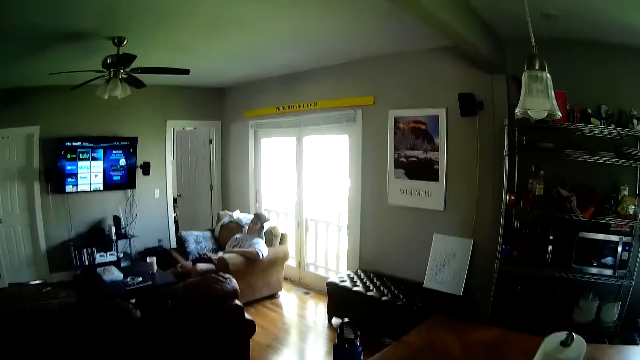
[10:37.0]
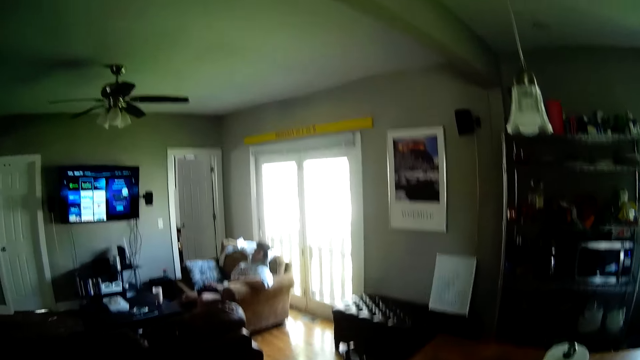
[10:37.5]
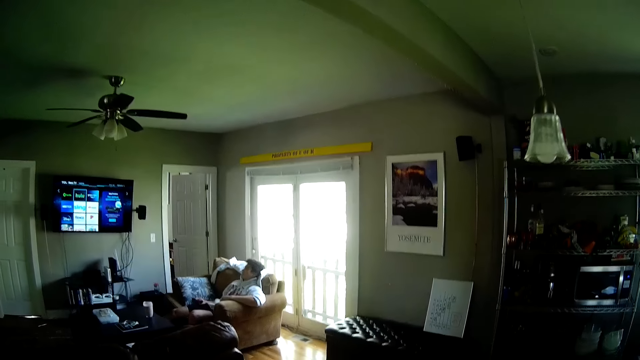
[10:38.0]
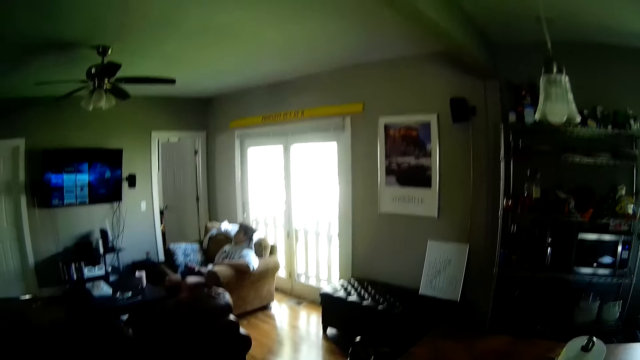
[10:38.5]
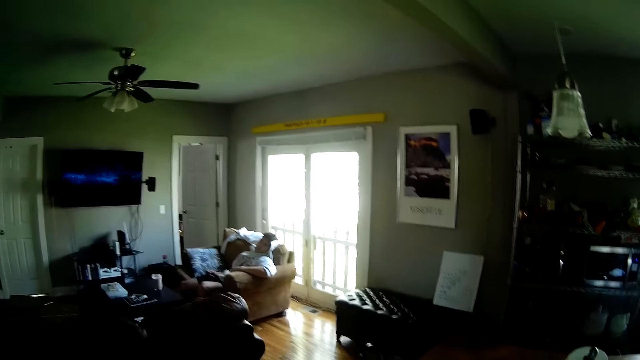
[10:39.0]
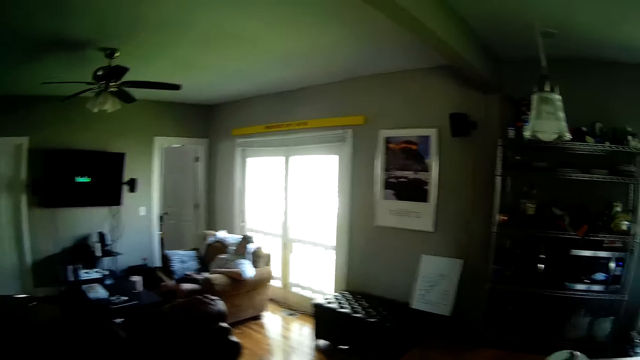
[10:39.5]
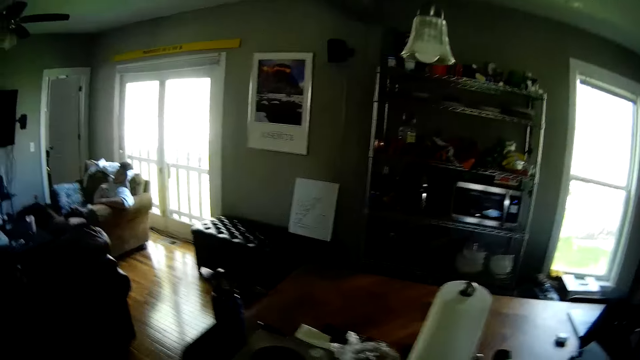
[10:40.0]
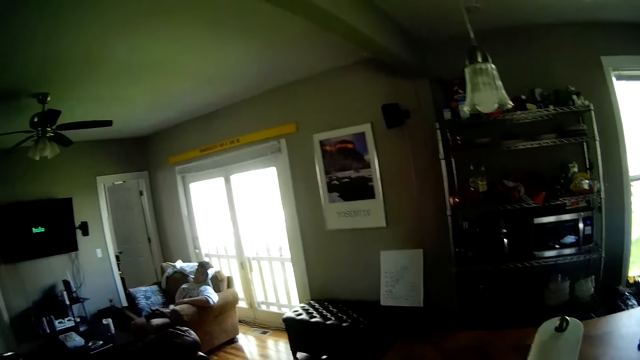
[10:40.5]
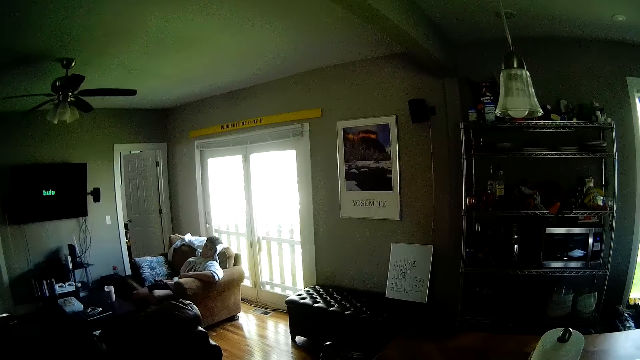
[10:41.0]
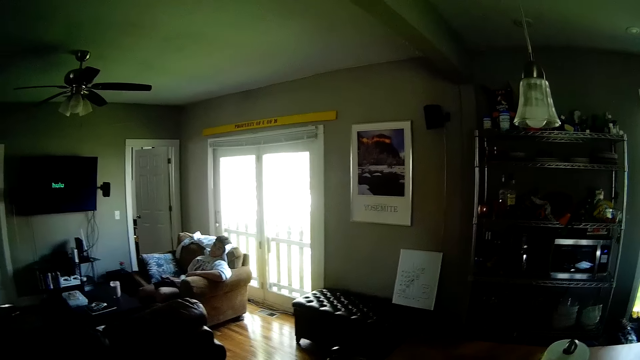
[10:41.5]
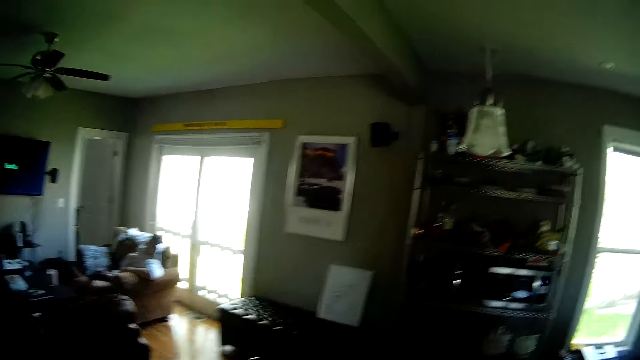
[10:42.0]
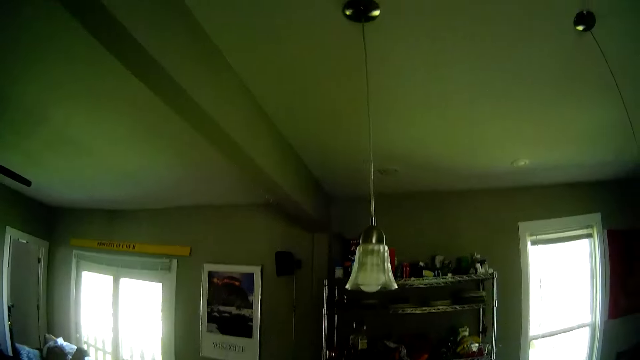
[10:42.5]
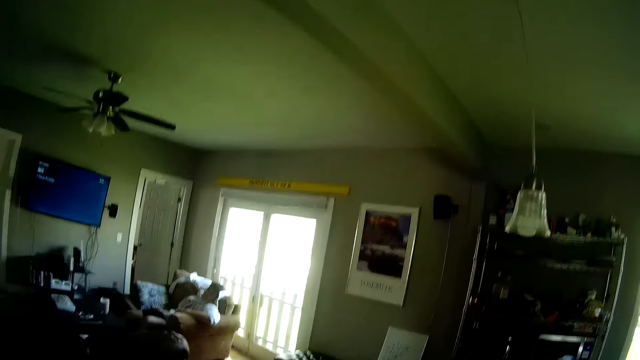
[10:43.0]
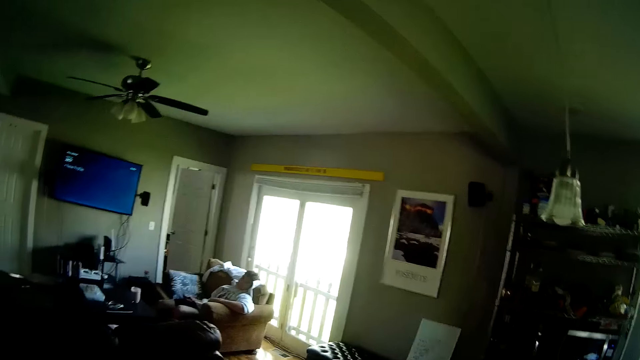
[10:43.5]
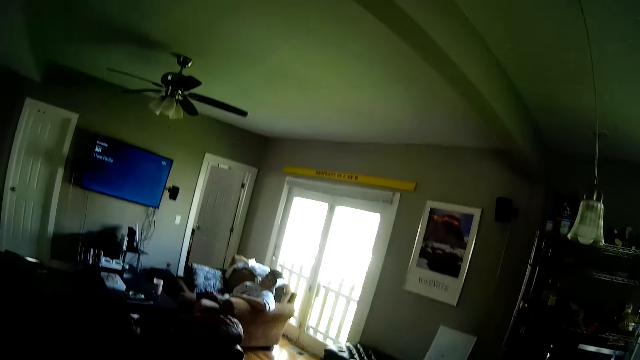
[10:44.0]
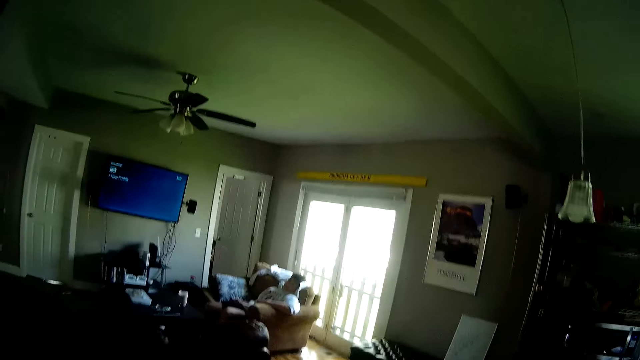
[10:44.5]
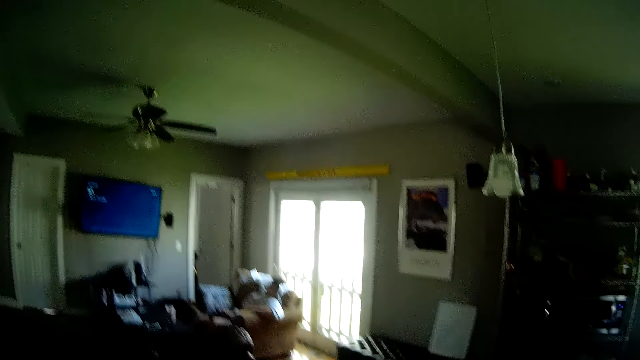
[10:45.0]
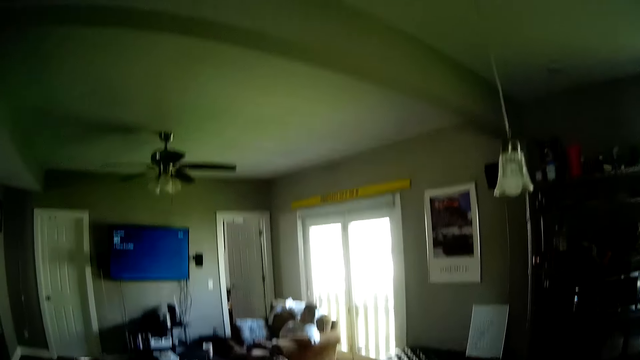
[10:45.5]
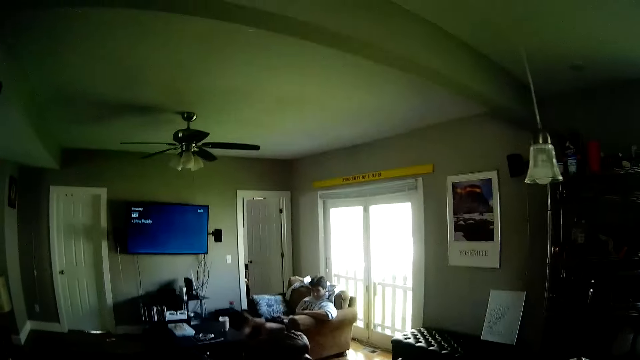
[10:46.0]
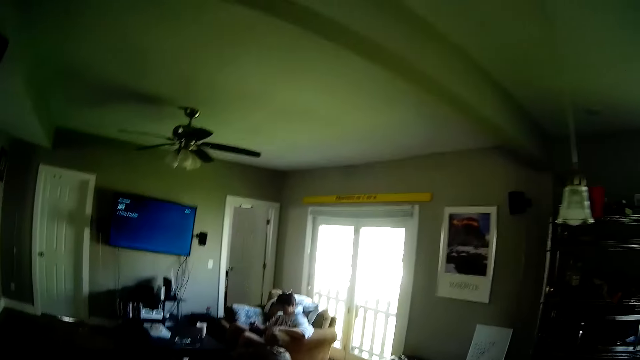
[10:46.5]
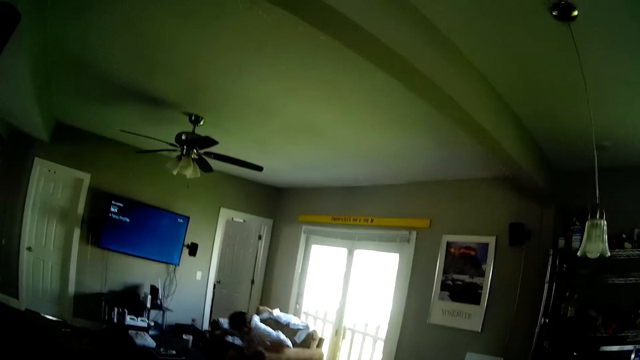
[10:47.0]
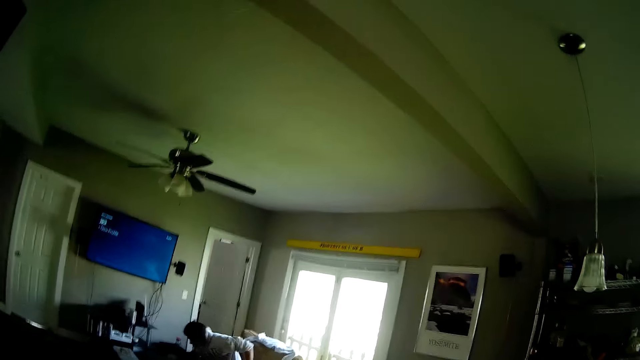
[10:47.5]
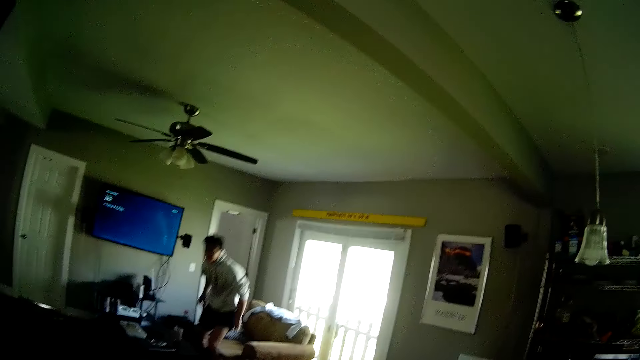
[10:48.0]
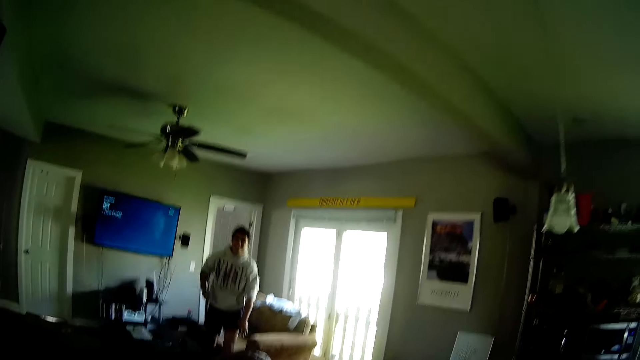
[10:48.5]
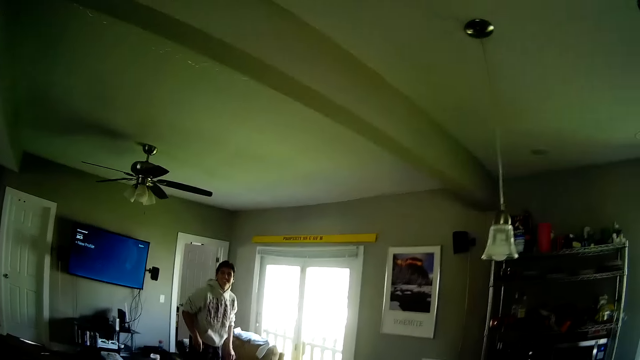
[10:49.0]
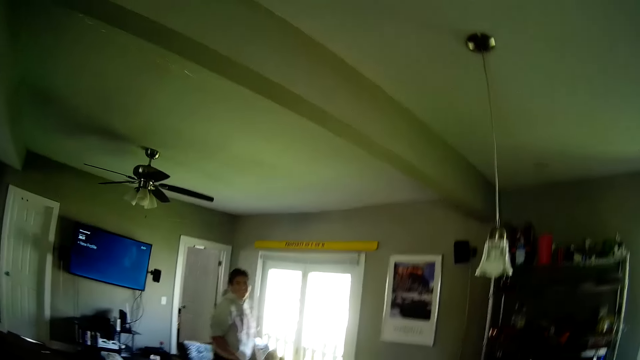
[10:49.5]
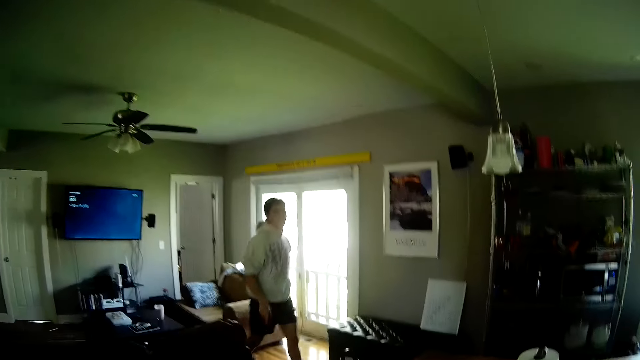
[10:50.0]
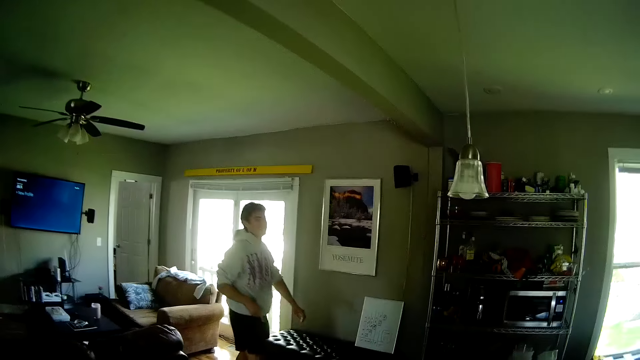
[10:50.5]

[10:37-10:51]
The camera wearer talks to a man. The man talks to the camera wearer. The camera wearer talks to the man. The man talks to the camera wearer. The man gets up from the couch in the living room.

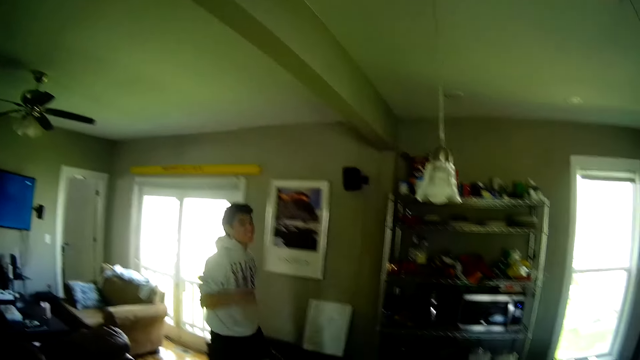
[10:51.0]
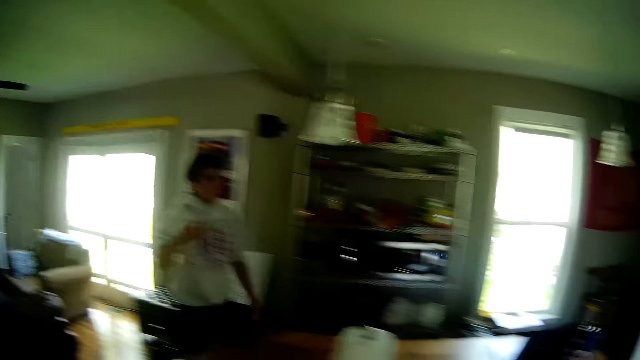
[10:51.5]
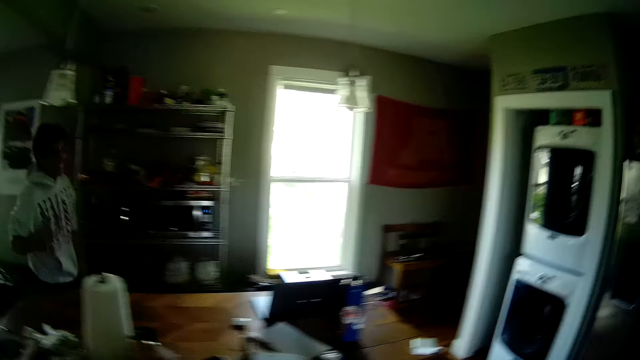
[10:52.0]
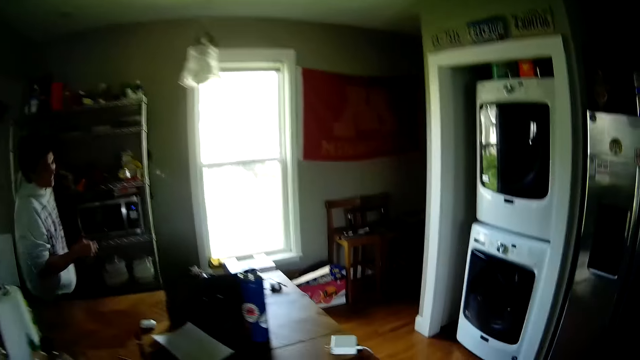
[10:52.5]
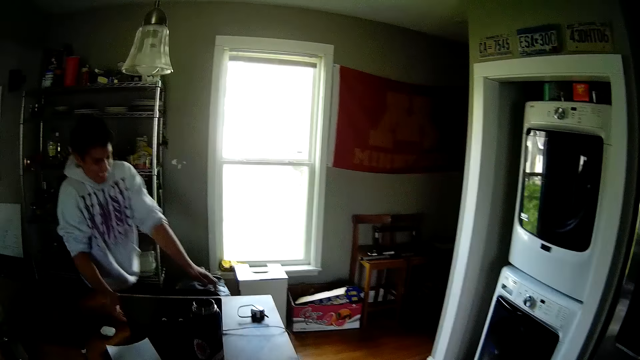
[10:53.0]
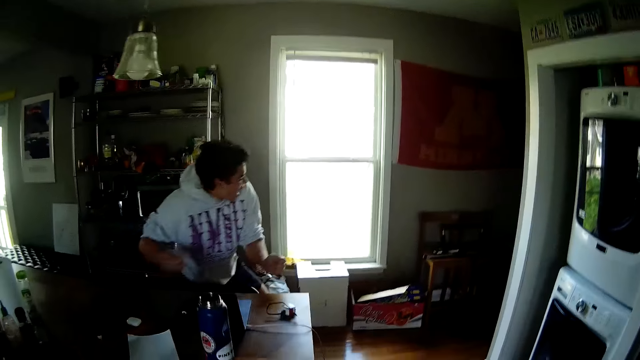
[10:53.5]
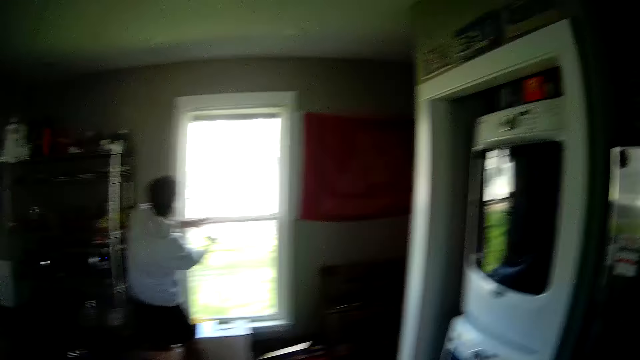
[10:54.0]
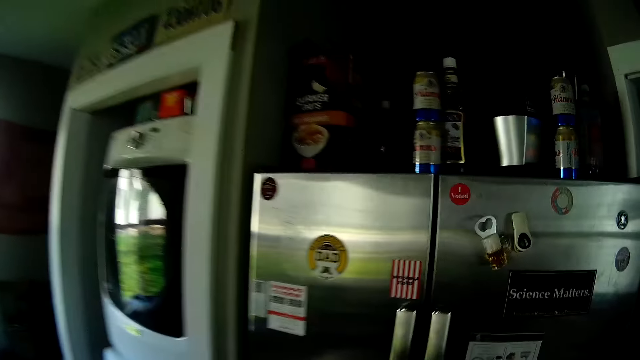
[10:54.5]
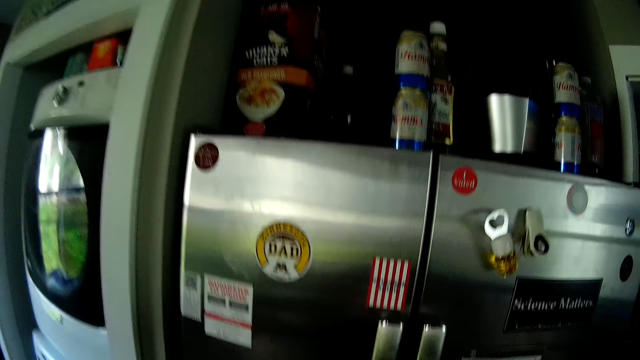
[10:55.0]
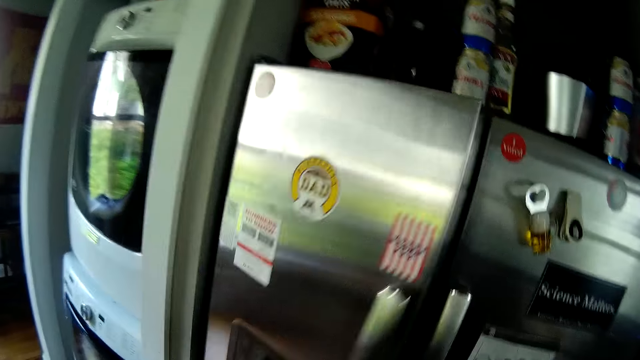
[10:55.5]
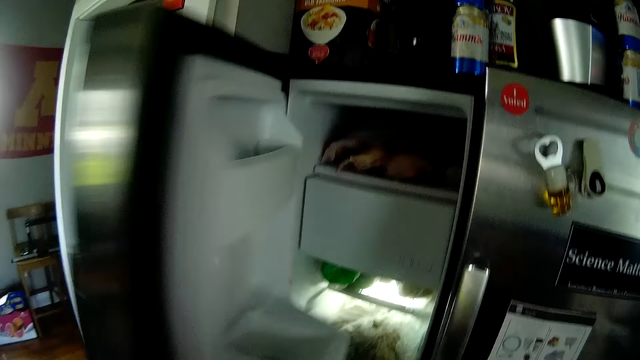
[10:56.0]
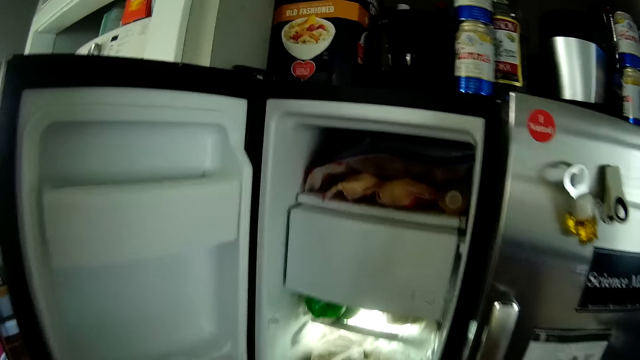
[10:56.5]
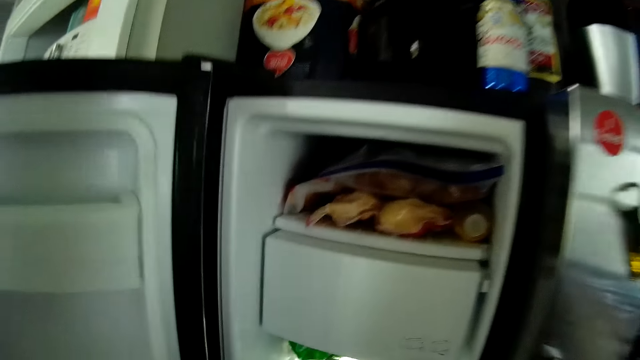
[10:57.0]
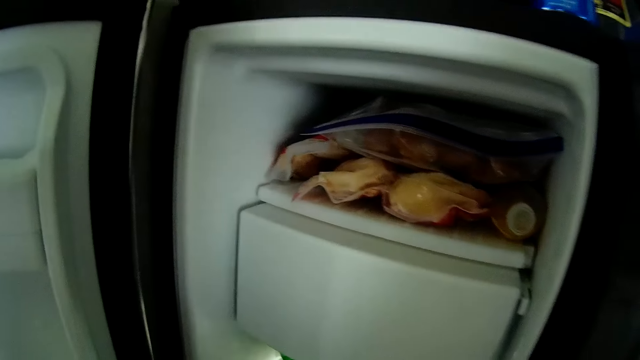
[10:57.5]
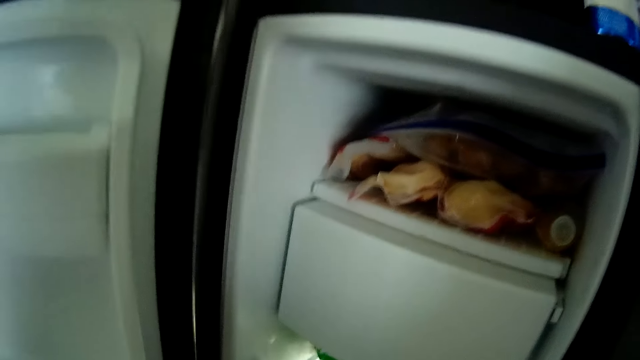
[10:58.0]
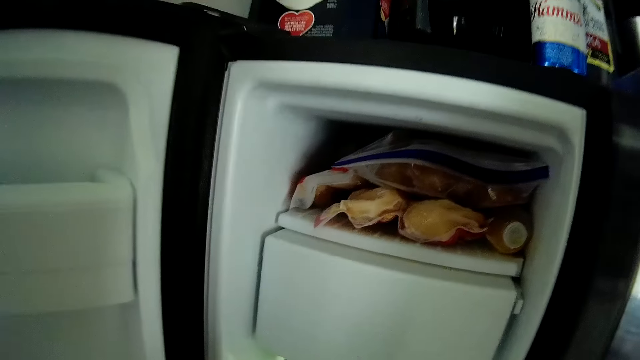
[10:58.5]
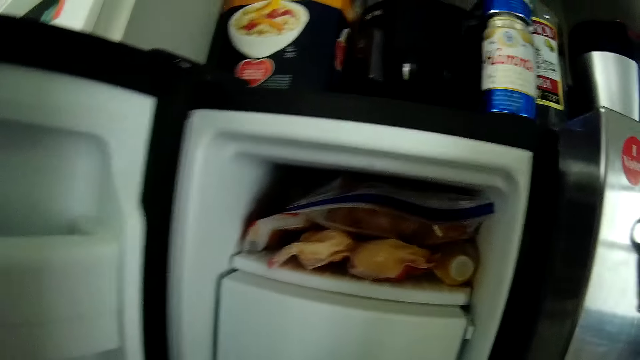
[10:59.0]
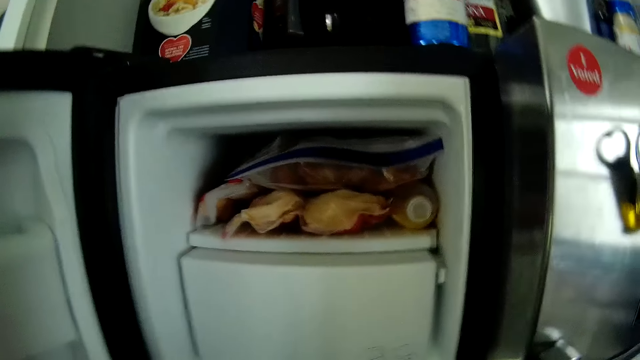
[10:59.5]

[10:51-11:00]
The camera wearer laughs. A man touches a laptop on the dining room table with his right hand. The camera wearer opens the fridge door in the kitchen with his left hand. He searches inside the fridge.
